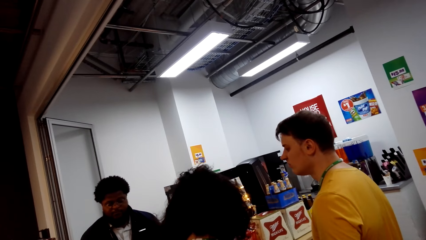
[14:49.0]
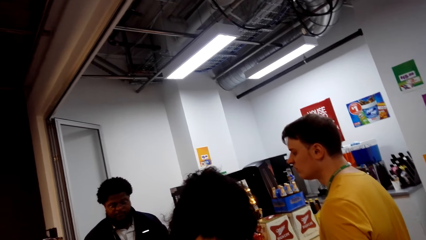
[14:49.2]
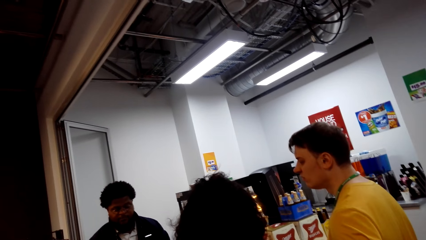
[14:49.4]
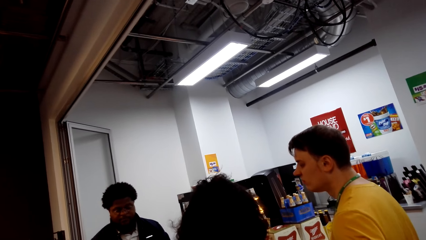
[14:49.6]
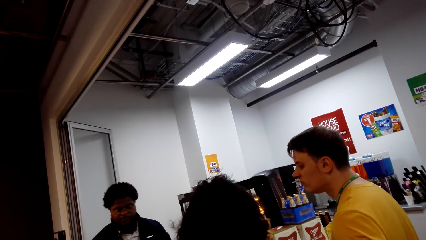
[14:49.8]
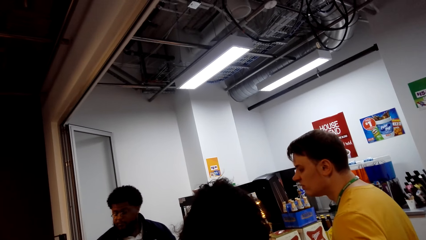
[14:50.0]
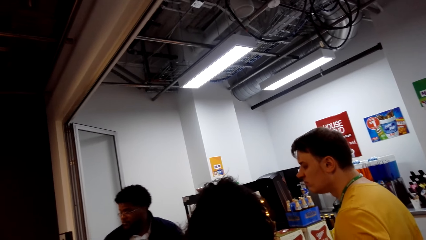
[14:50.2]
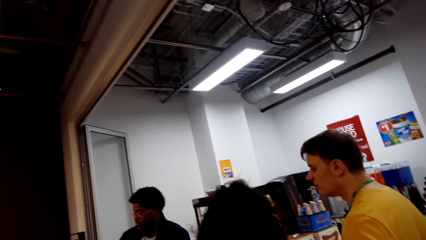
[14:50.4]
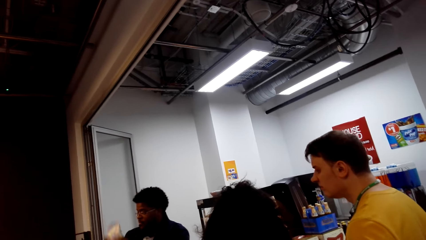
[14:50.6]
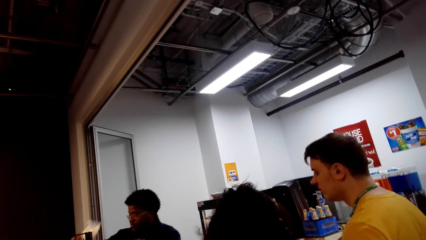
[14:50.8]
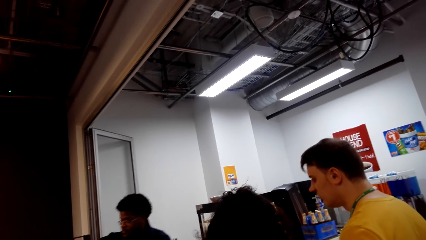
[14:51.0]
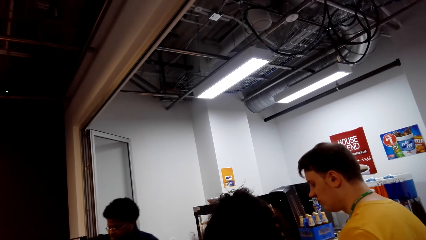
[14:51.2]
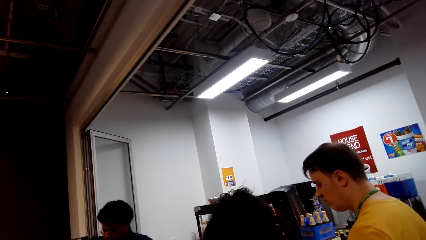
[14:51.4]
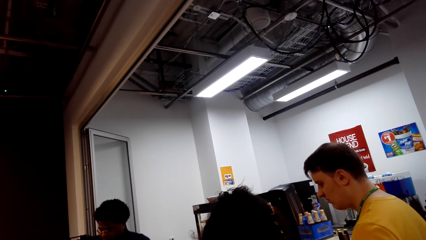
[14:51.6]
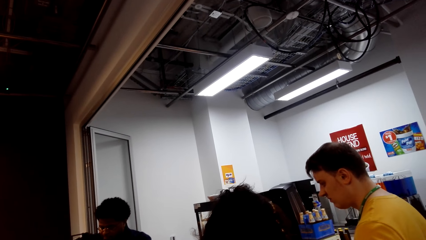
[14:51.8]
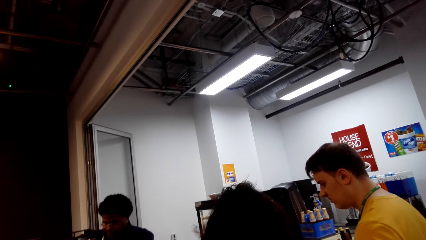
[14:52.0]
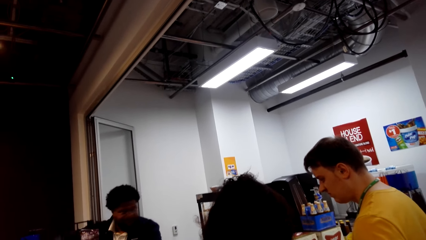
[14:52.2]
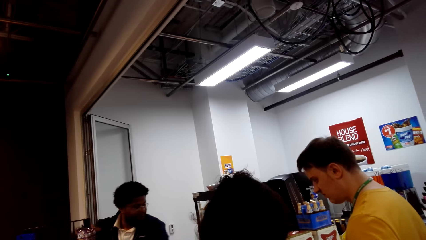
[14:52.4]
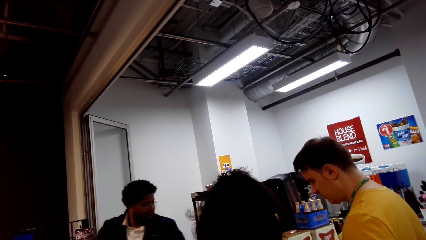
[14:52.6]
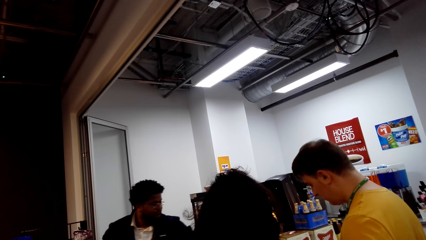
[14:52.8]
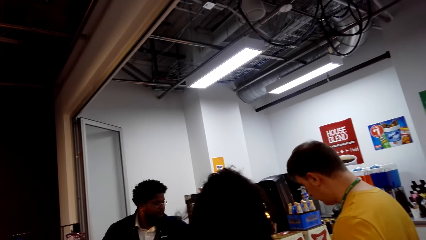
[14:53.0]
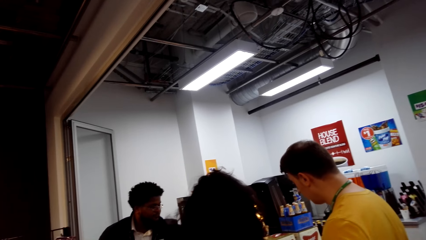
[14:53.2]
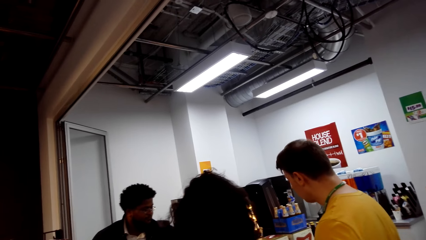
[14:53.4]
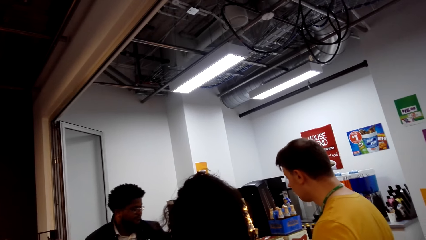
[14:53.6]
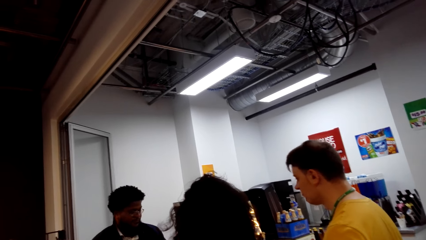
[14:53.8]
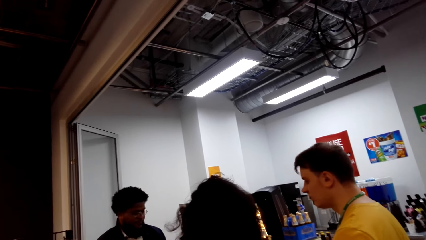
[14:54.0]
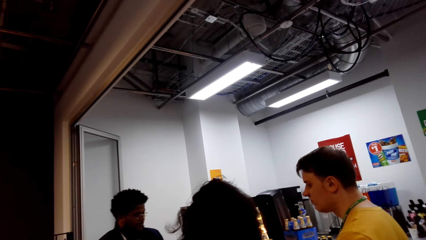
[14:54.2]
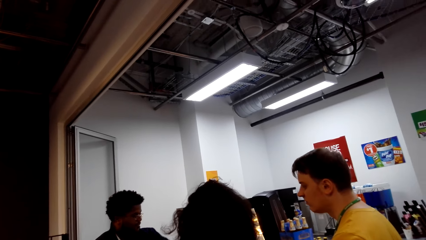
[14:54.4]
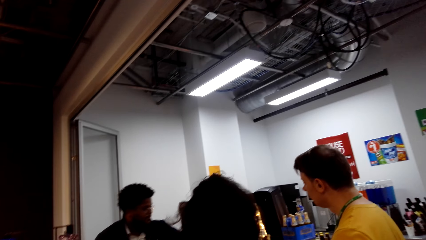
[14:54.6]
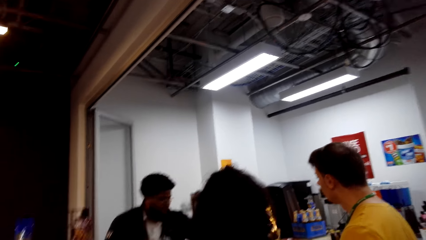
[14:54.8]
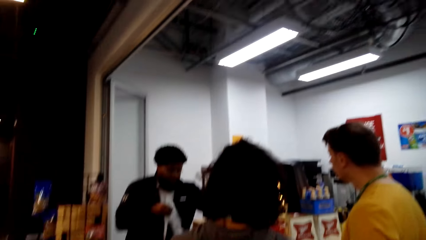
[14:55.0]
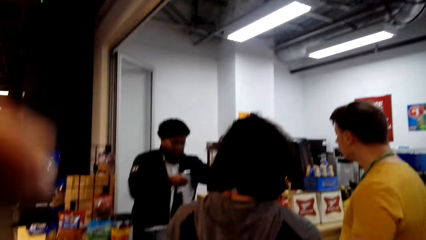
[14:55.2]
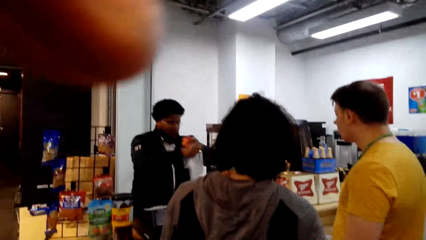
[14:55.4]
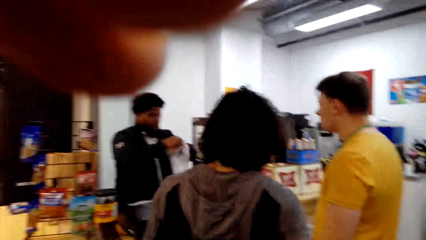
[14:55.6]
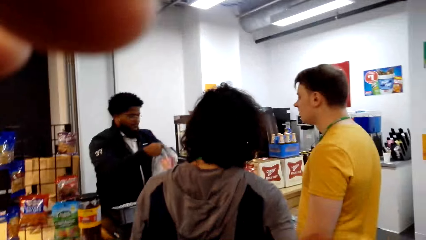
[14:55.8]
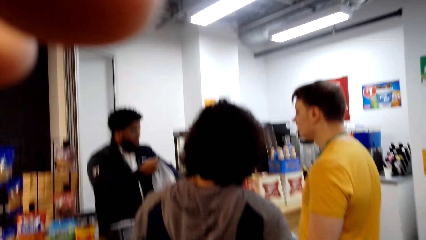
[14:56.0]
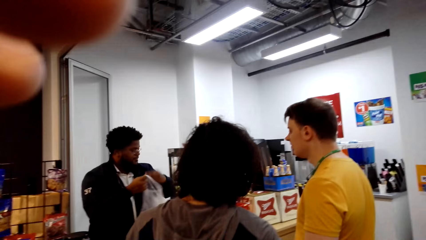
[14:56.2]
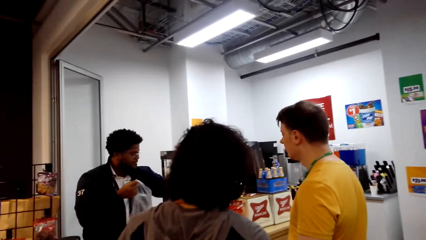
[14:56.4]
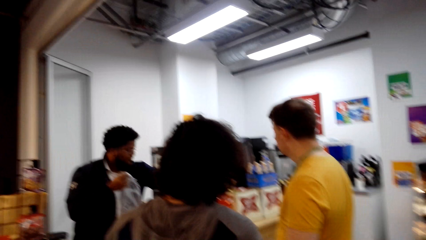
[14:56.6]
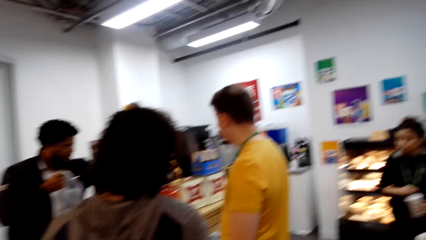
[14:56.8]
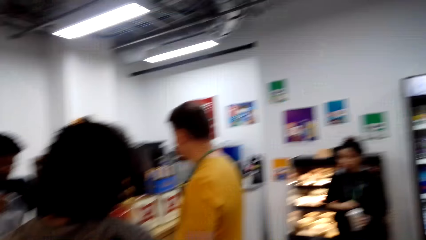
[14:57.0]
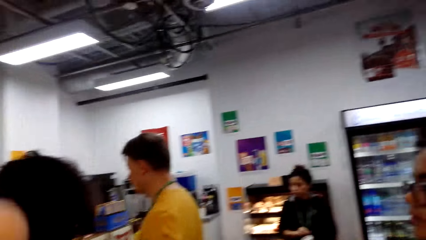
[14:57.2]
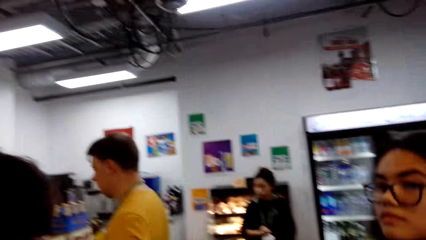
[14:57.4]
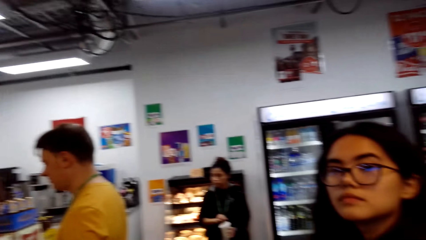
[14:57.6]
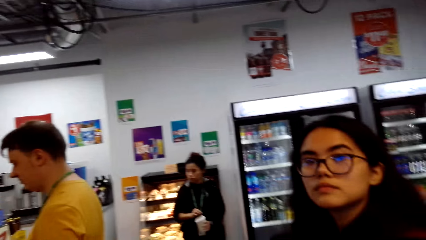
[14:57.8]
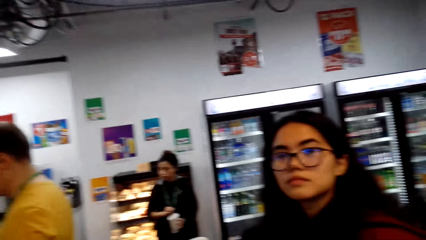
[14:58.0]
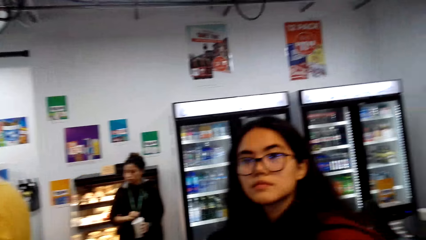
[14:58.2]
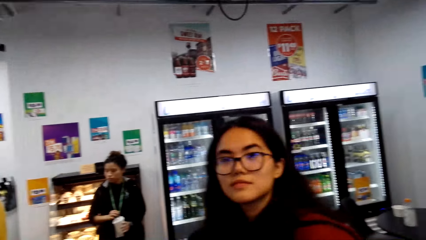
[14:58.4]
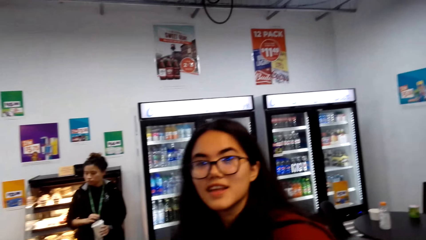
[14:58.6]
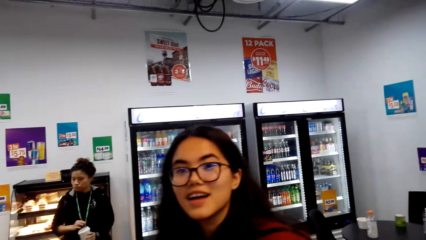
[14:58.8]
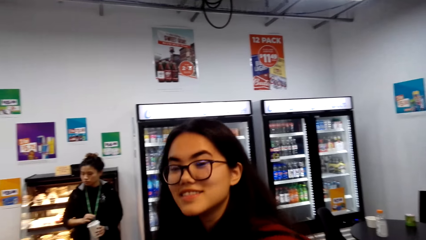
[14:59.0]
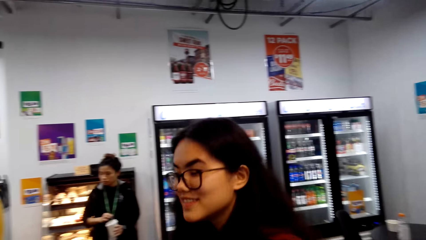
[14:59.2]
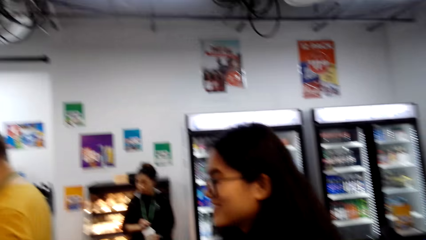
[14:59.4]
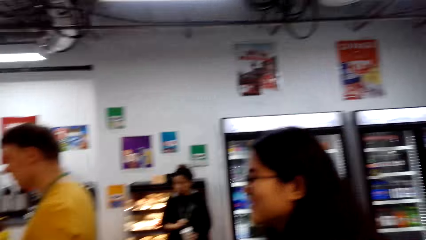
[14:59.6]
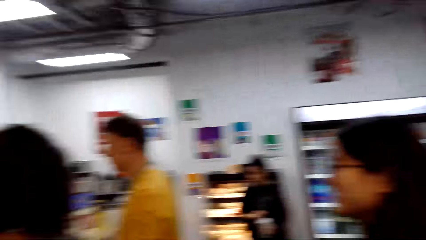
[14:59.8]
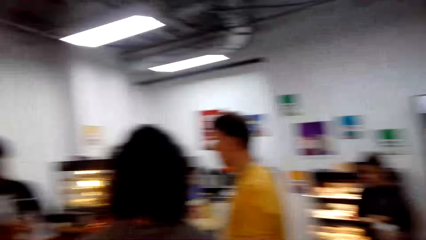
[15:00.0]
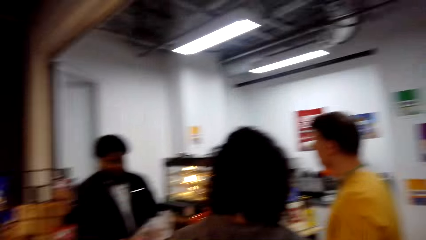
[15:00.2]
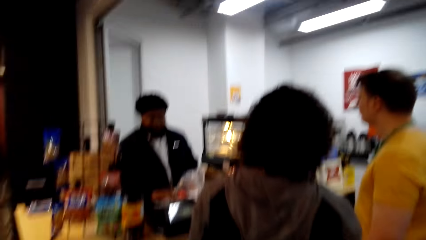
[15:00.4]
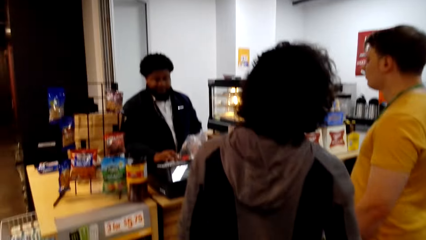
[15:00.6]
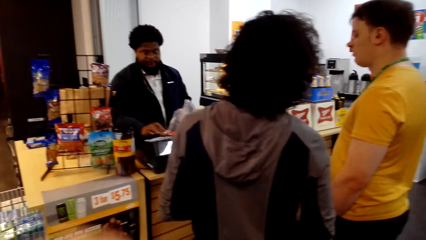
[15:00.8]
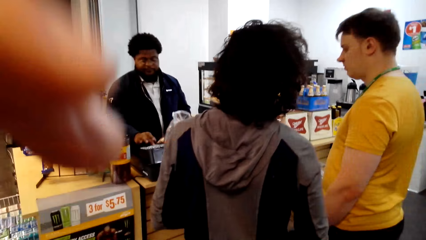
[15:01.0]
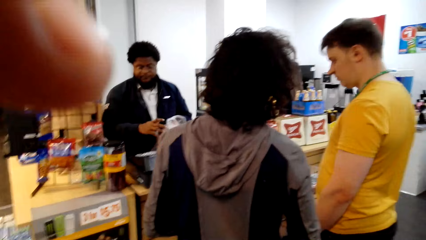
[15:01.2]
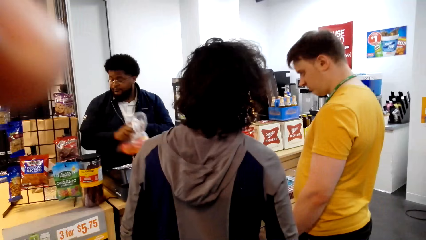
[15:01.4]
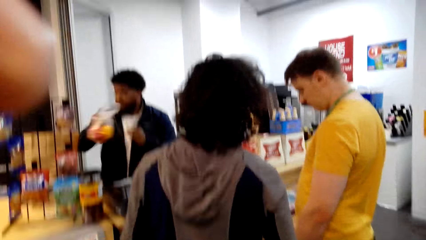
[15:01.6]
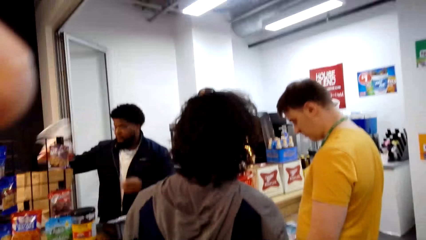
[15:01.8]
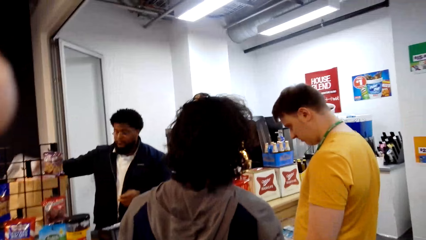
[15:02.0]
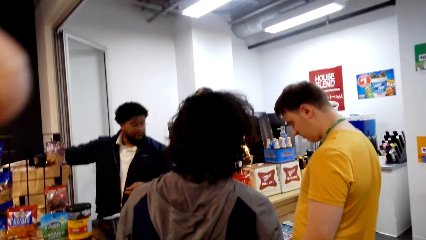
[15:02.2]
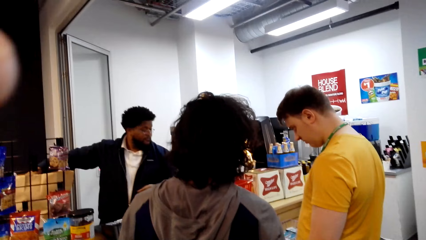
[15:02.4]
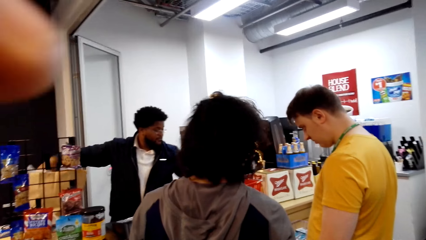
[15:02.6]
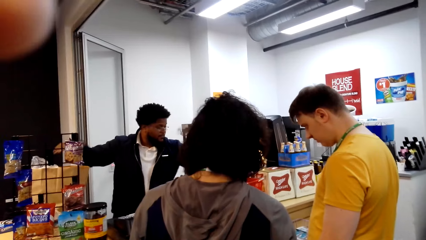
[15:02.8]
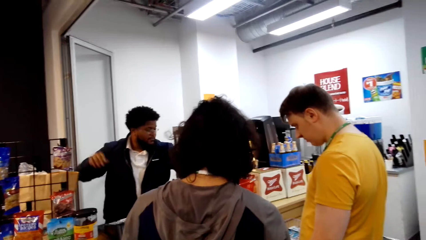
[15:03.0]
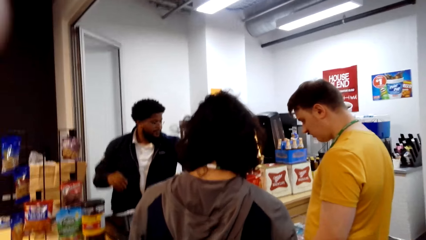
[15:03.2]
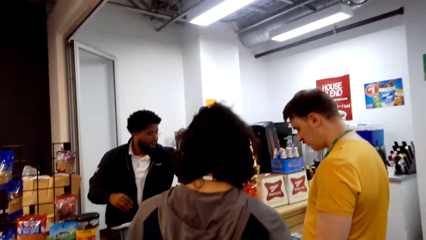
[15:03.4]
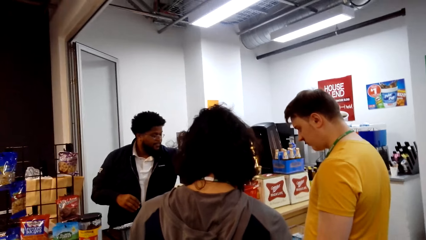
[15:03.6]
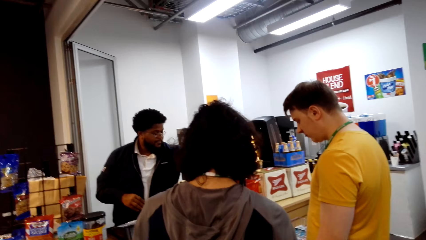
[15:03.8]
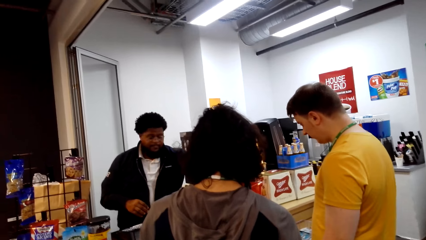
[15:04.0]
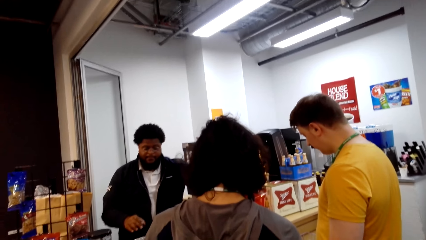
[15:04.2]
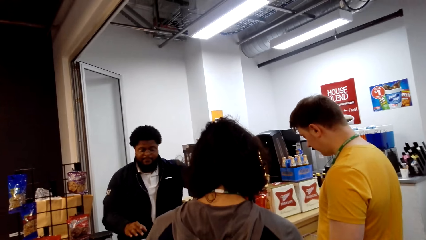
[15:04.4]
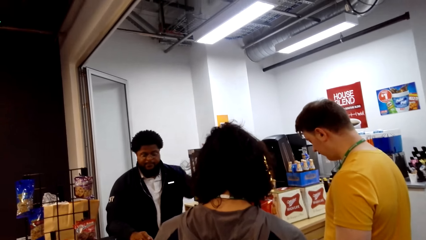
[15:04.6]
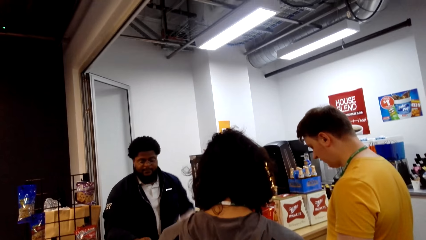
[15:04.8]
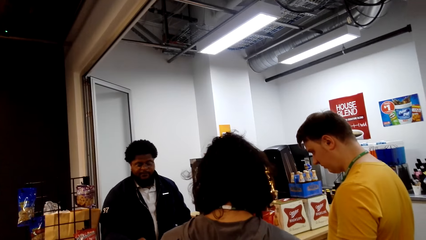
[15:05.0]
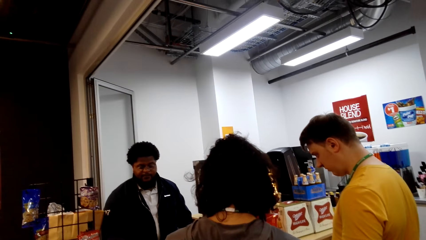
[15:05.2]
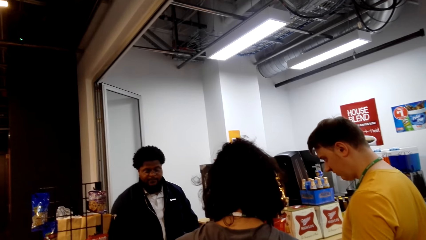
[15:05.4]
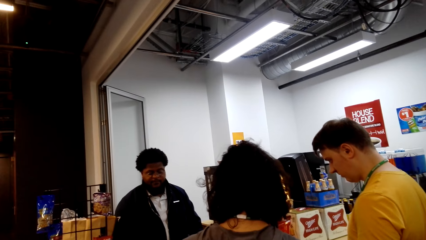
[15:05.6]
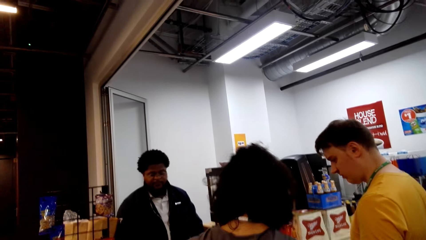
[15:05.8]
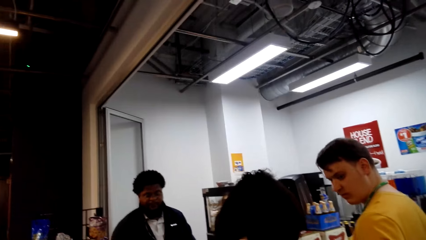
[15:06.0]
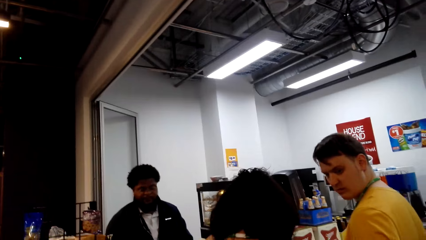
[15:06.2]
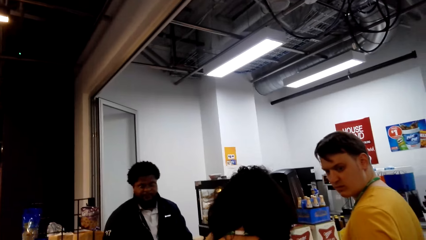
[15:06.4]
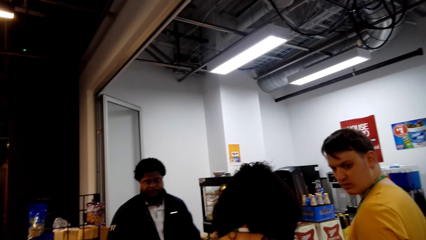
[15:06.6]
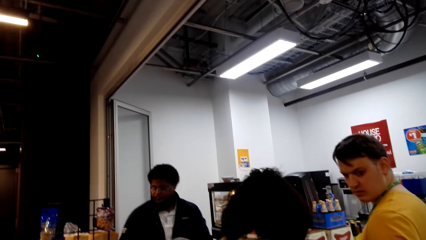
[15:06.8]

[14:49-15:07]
A person puts the shopping bag in the shelf. The camera wearer adjusts the camera. The person puts the packets inside the shopping bag. The camera wearer looks around the supermarket. They look at another person. The other person talks to the camera wearer. The camera wearer looks around the supermarket. They adjust the camera. The first person puts the shopping bag in the shelf. The camera wearer adjusts the camera. They stare at the first person.
